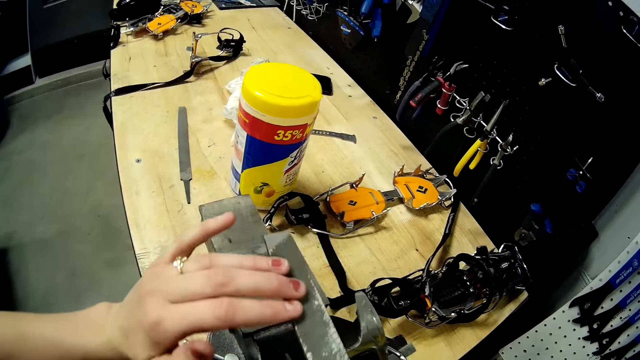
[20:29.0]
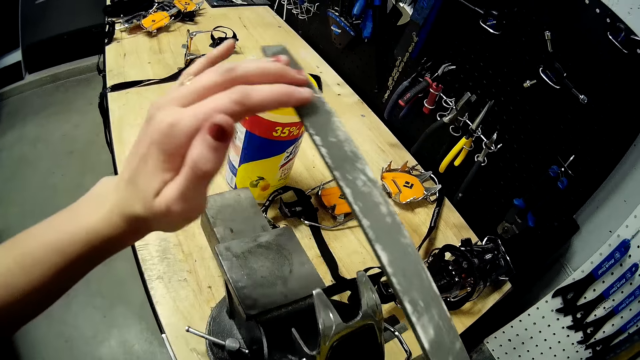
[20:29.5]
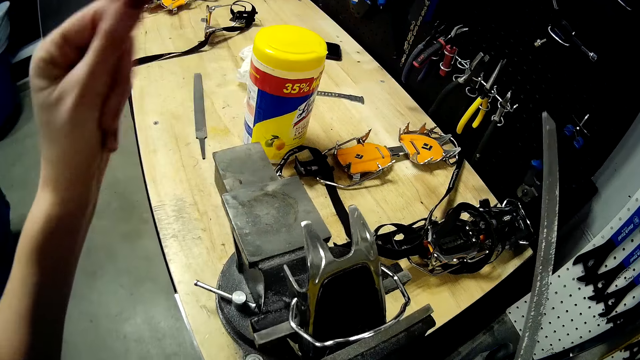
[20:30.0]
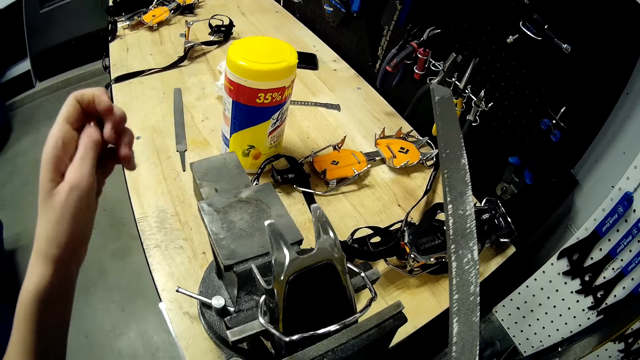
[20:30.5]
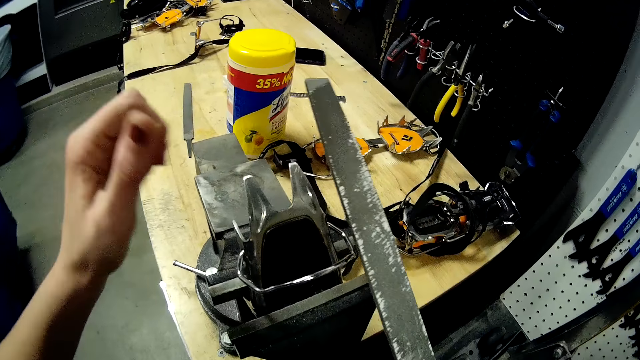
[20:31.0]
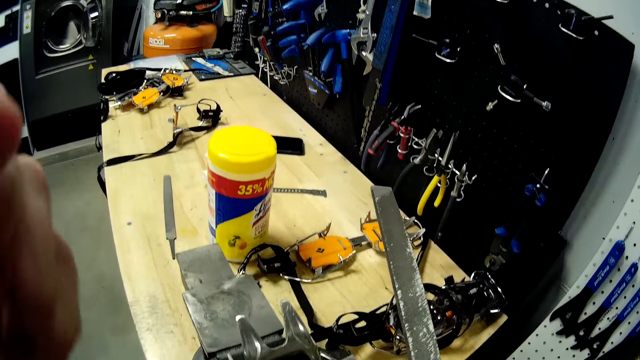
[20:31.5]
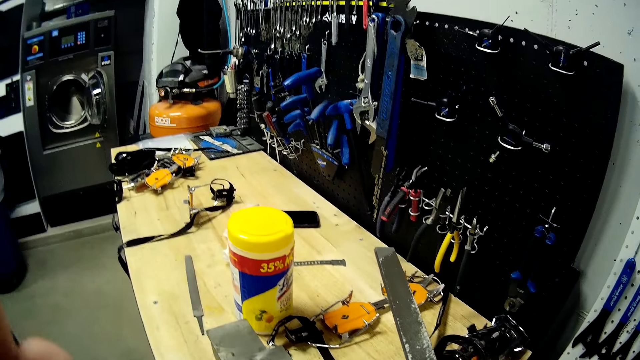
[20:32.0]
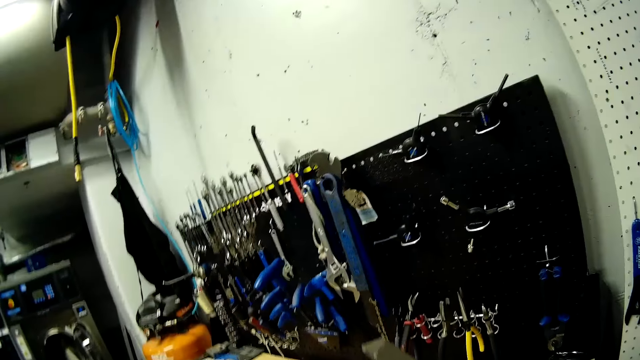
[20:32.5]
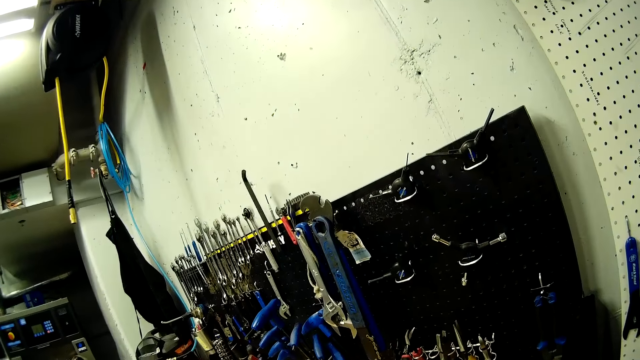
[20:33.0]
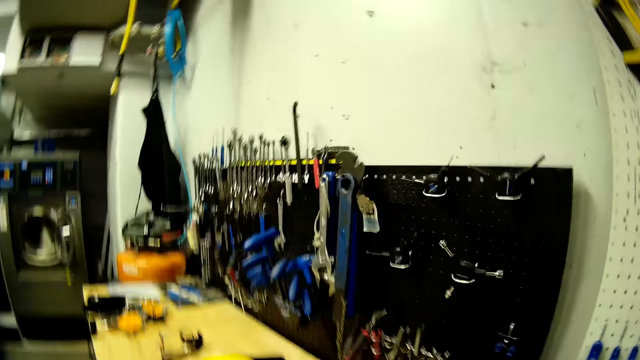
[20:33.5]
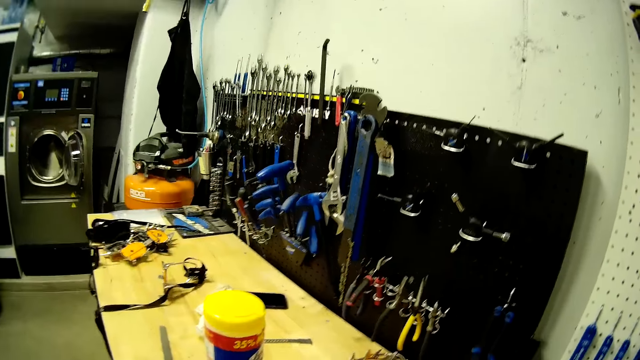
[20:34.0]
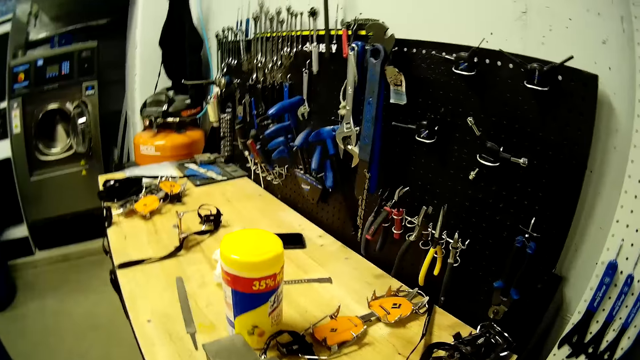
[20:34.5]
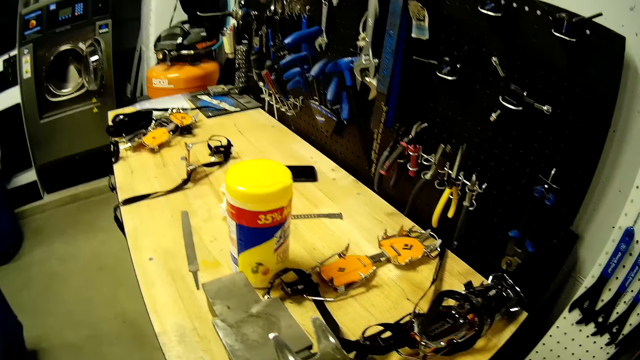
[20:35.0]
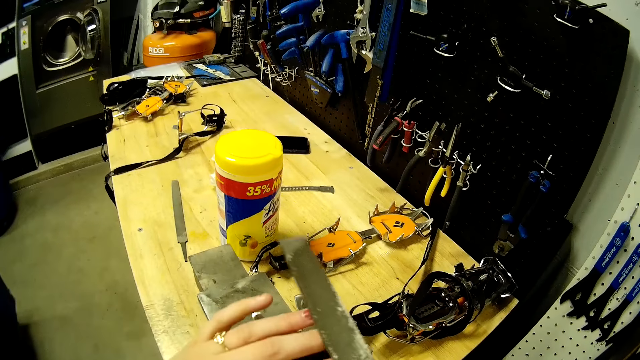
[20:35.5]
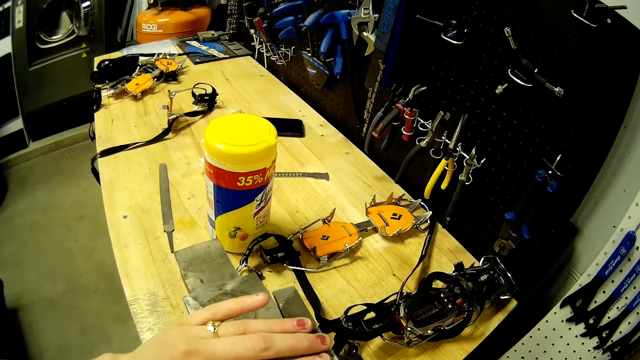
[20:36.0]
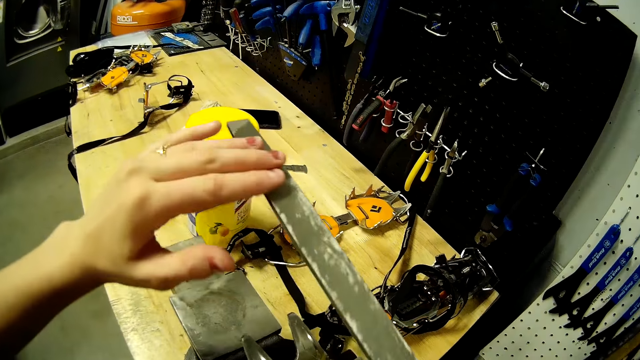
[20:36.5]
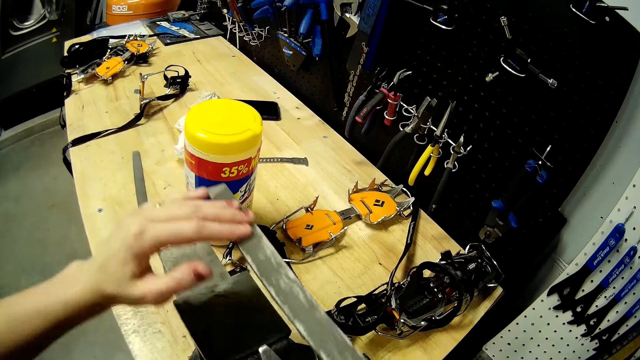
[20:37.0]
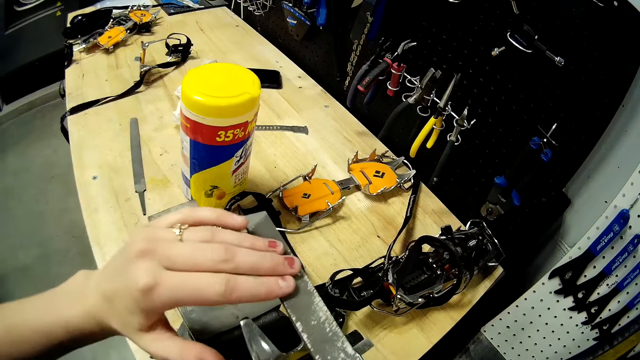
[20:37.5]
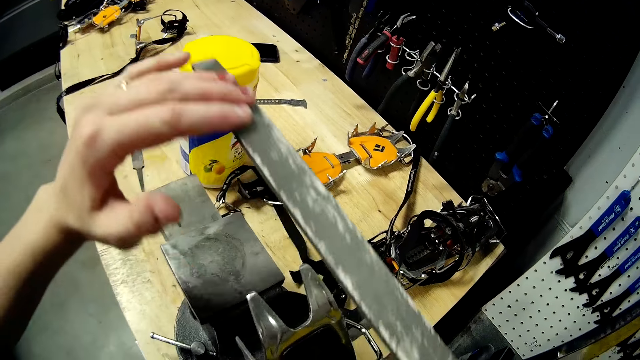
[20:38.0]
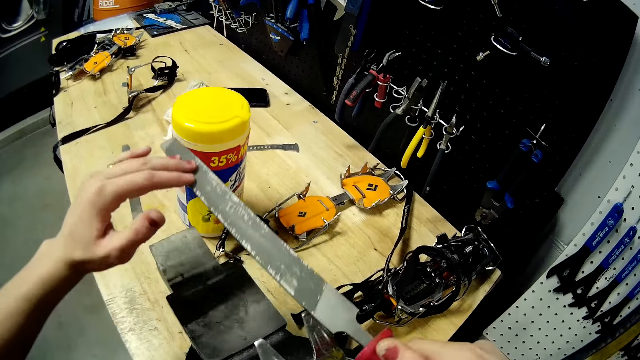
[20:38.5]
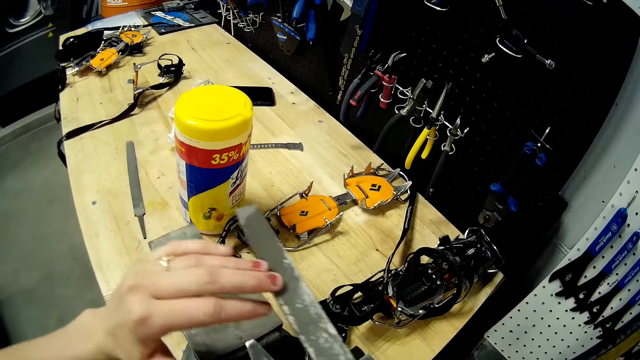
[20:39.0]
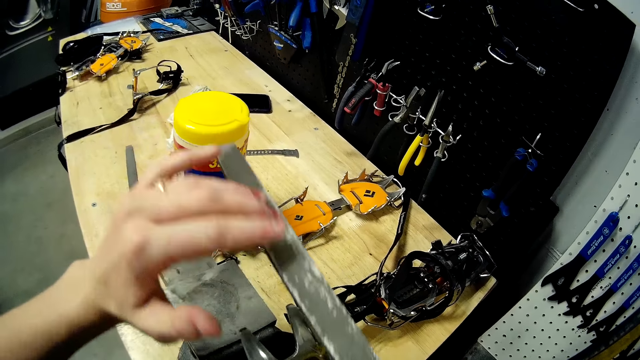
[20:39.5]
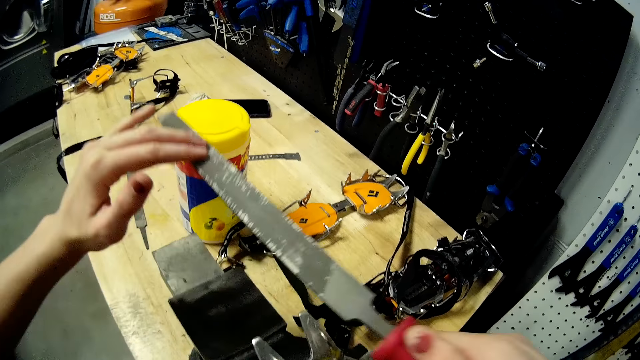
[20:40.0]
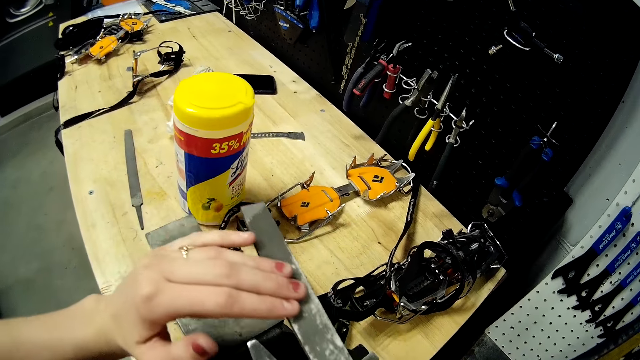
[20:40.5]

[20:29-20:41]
The camera wearer rubs her hand. She sharpens the blades with a belt sander.

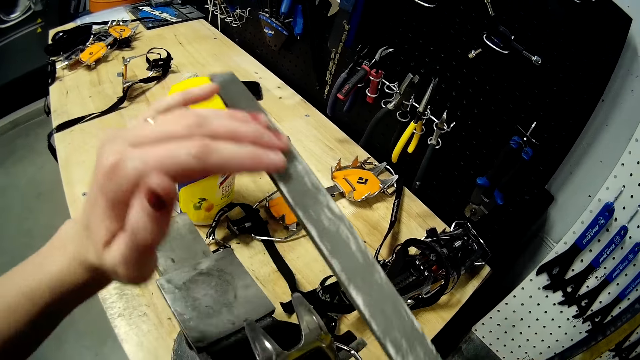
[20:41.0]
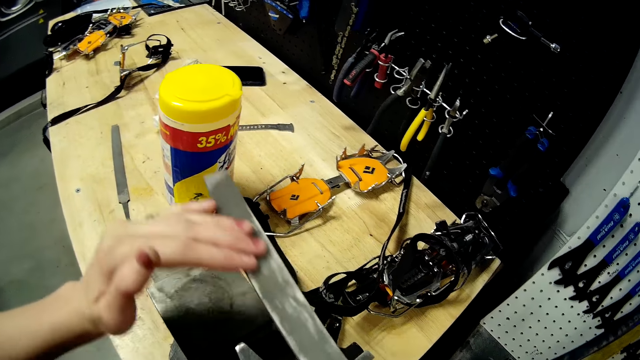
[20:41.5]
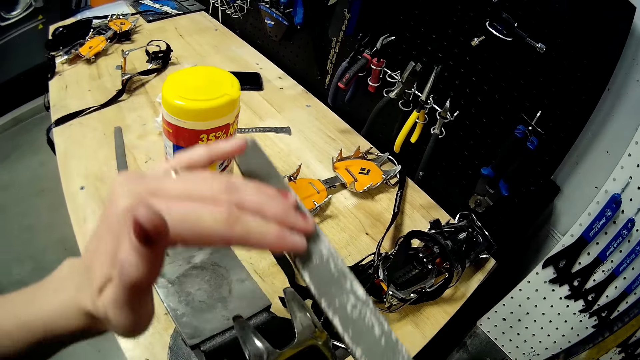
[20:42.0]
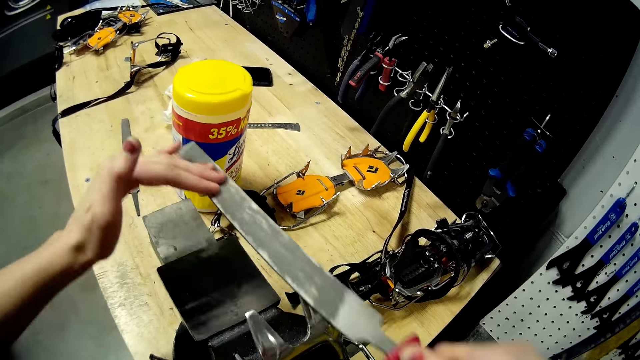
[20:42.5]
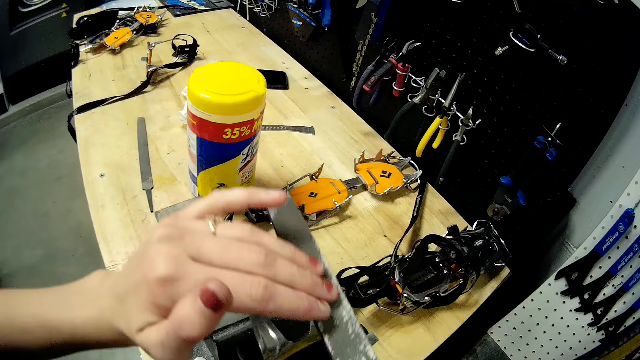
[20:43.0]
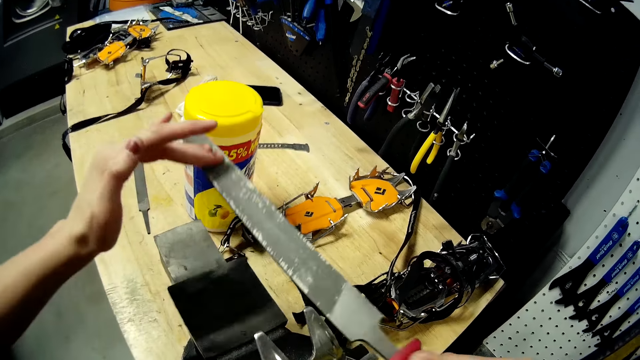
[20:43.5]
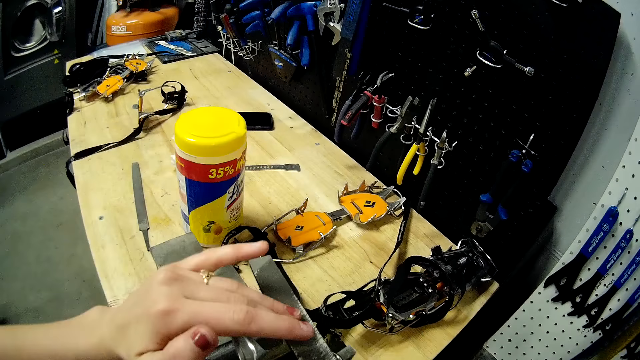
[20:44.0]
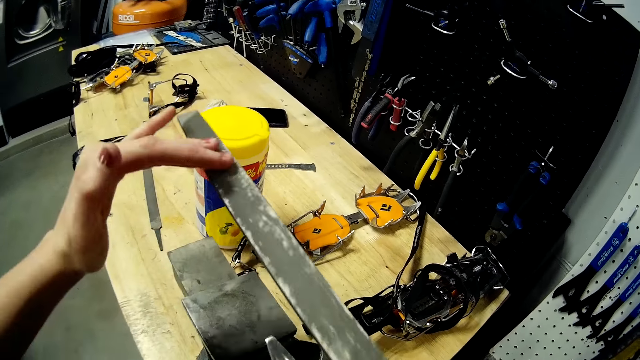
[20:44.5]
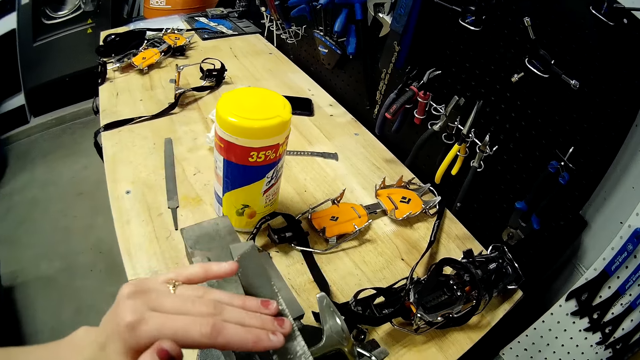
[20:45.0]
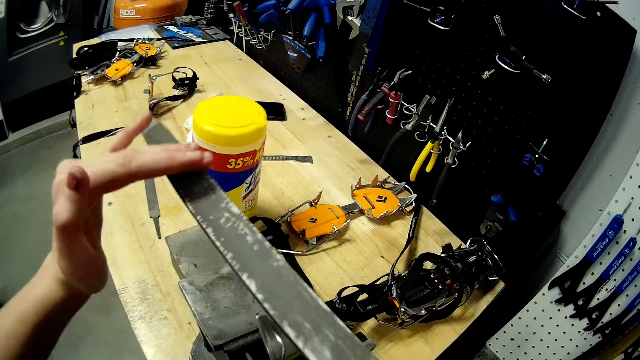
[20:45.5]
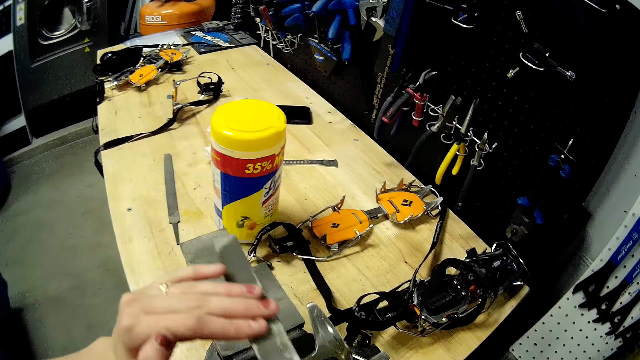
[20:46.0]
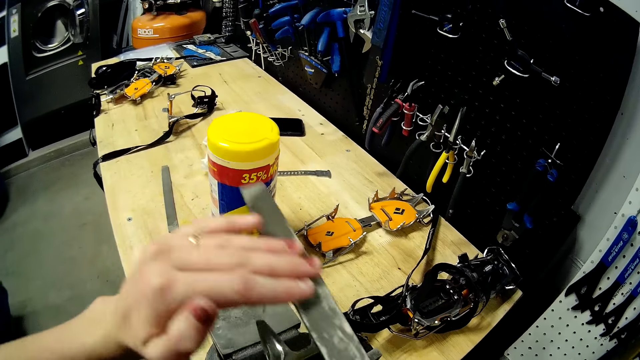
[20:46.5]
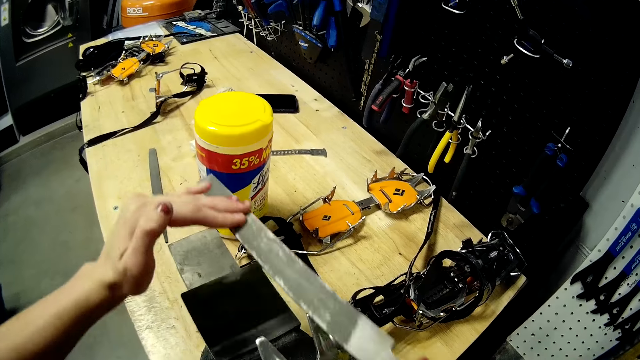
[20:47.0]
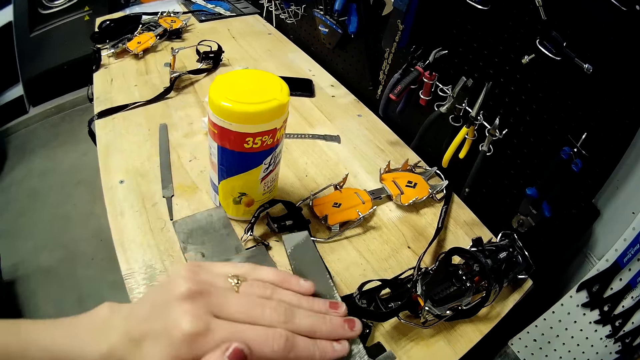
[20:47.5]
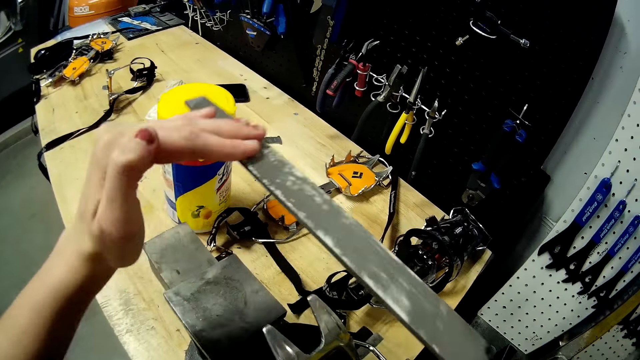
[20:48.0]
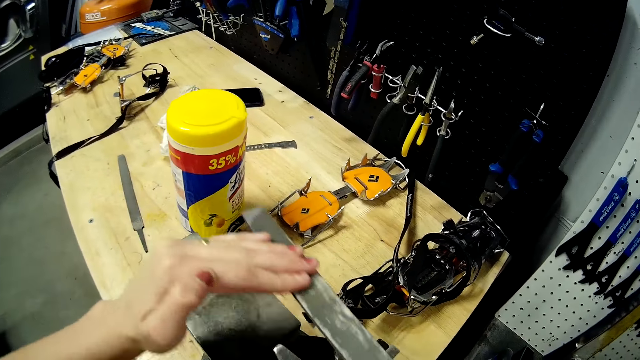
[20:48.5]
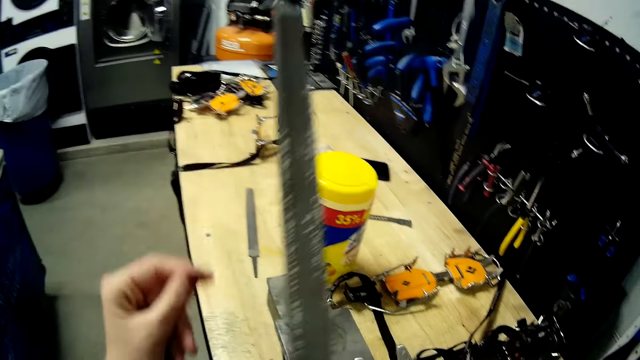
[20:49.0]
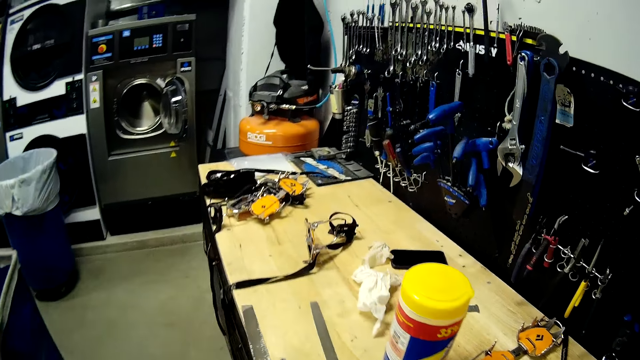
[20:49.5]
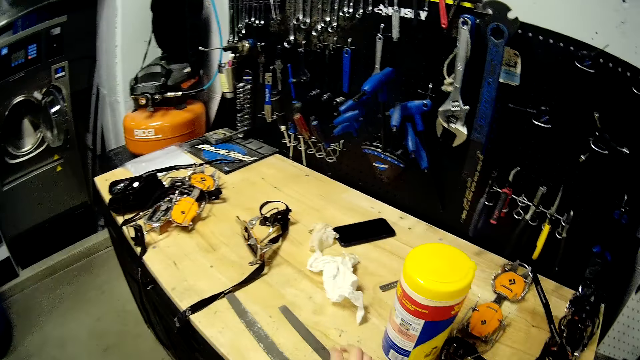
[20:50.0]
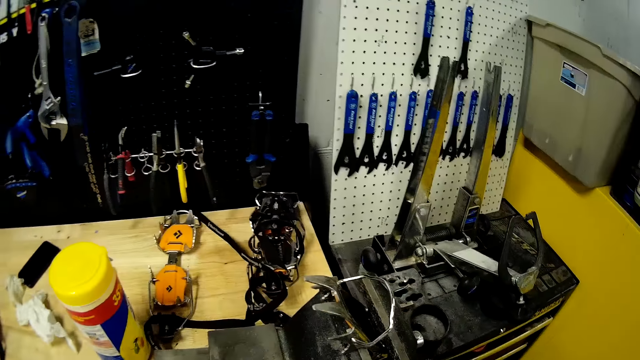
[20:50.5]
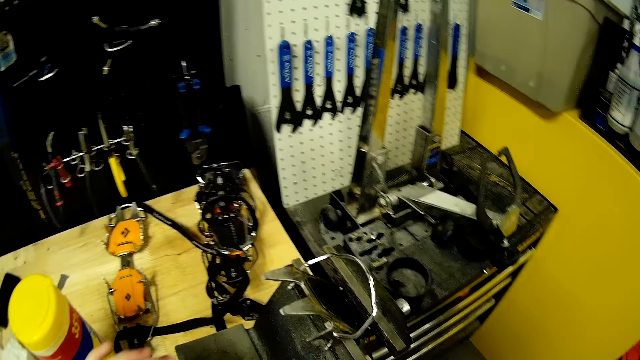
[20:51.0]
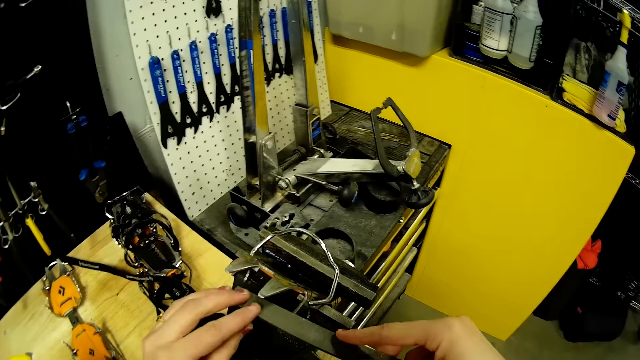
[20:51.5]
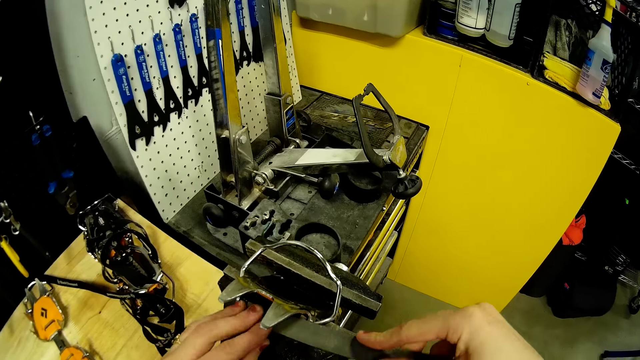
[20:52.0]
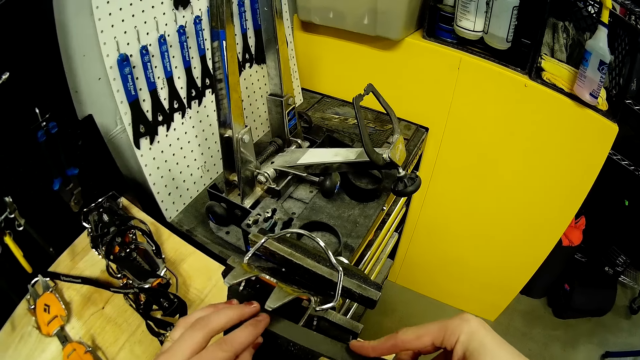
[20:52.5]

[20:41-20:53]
The camera wearer removes her left hand from the filing tool. She places the filing tool in her right hand on the table. She places the filing tool in her hands on the anvil. She sharpens the blades with the belt sander.
